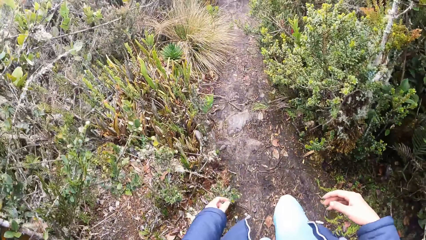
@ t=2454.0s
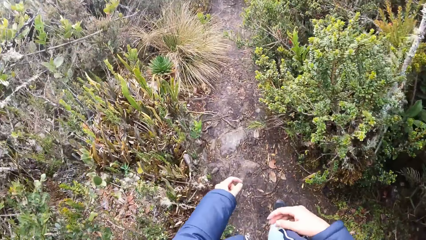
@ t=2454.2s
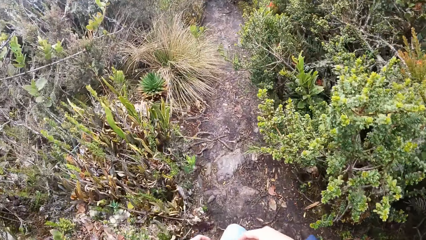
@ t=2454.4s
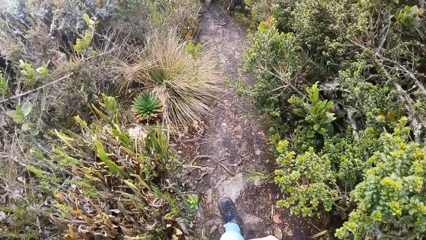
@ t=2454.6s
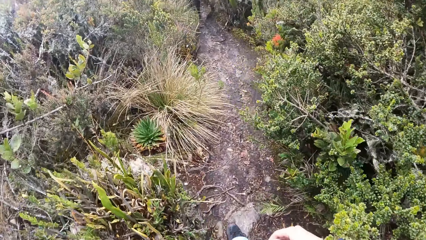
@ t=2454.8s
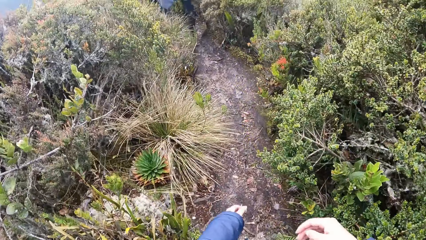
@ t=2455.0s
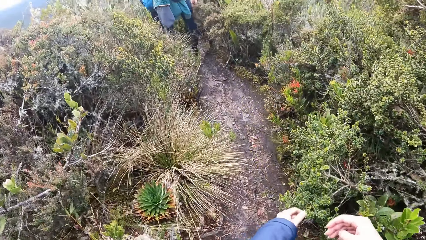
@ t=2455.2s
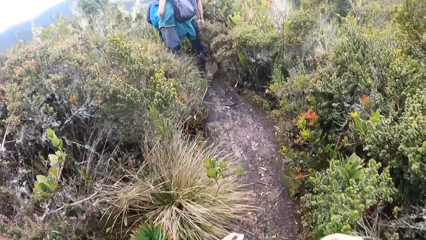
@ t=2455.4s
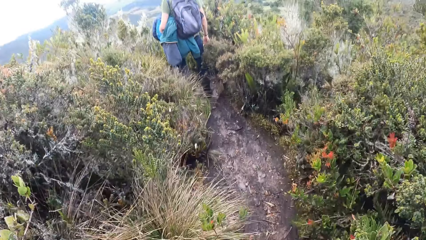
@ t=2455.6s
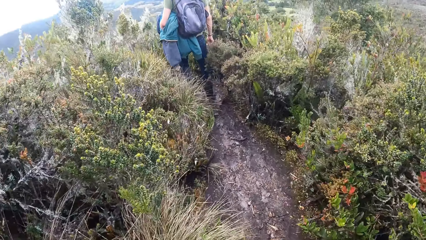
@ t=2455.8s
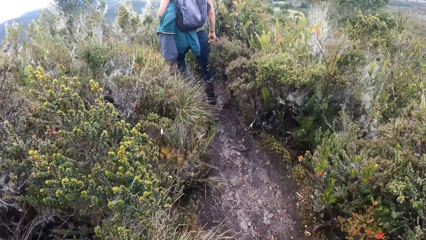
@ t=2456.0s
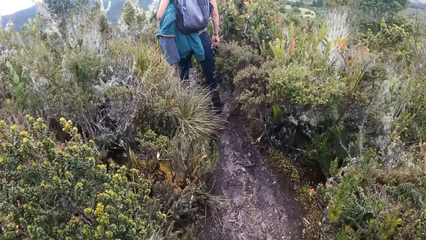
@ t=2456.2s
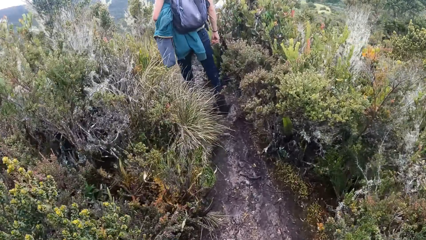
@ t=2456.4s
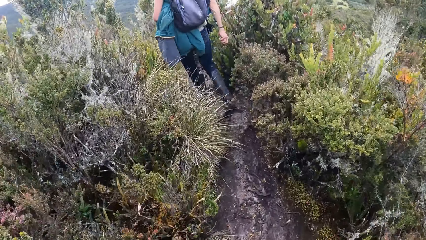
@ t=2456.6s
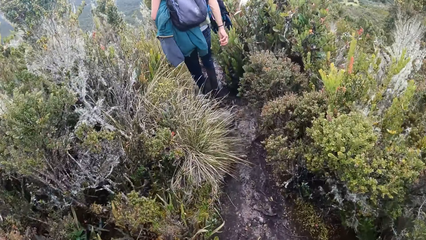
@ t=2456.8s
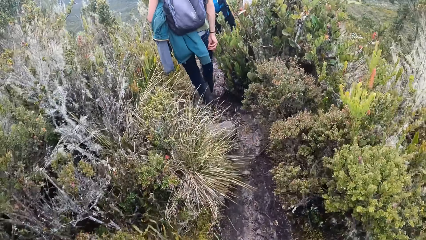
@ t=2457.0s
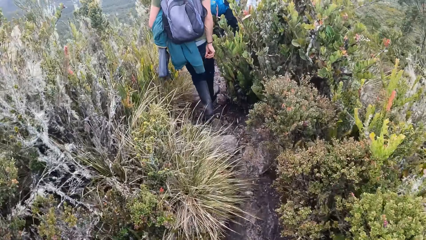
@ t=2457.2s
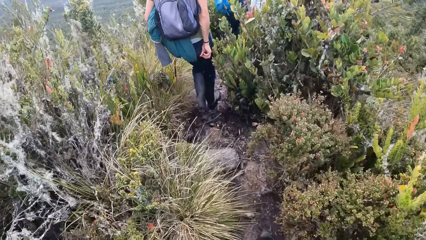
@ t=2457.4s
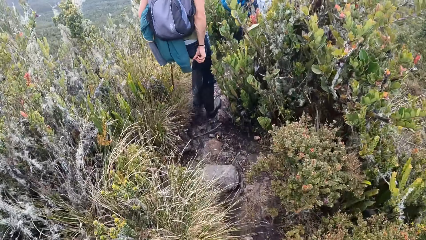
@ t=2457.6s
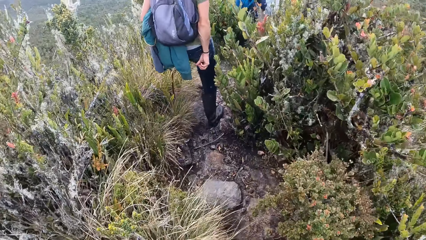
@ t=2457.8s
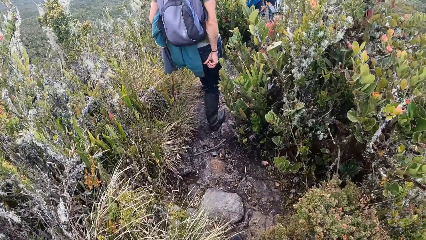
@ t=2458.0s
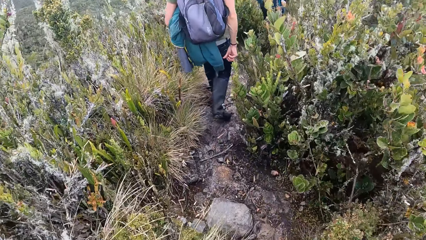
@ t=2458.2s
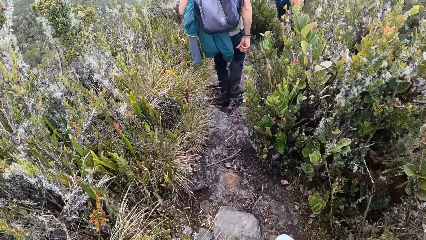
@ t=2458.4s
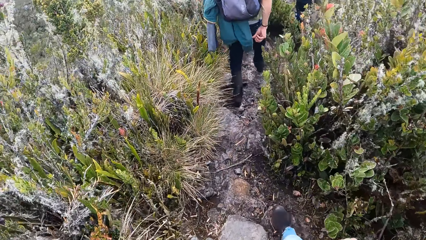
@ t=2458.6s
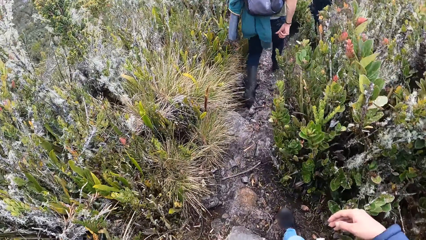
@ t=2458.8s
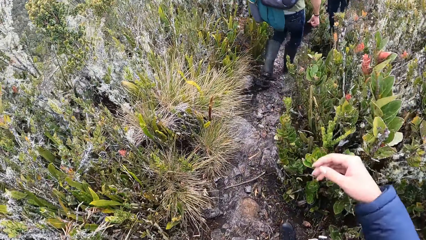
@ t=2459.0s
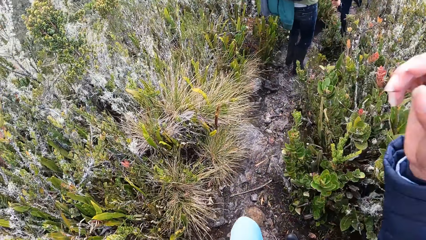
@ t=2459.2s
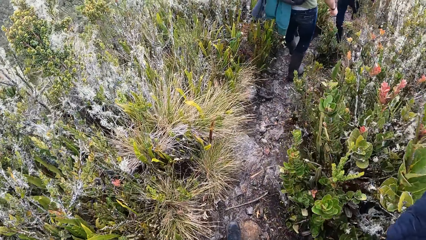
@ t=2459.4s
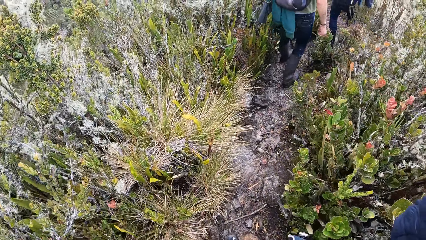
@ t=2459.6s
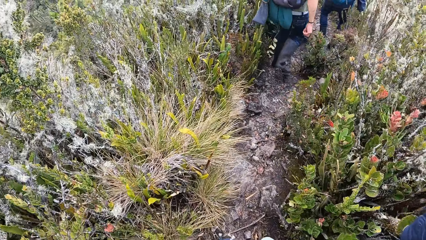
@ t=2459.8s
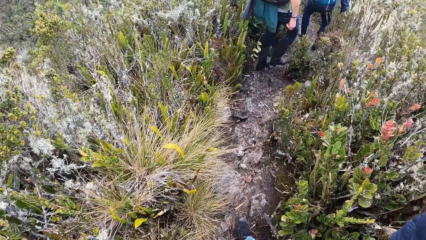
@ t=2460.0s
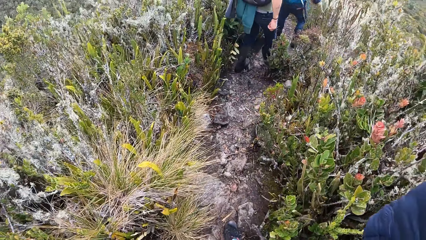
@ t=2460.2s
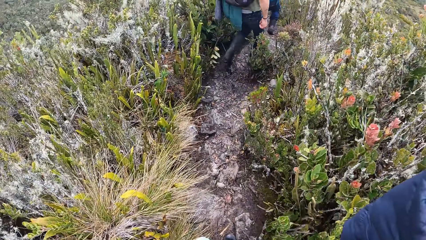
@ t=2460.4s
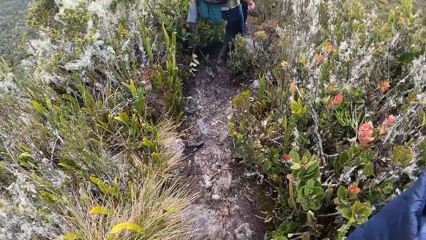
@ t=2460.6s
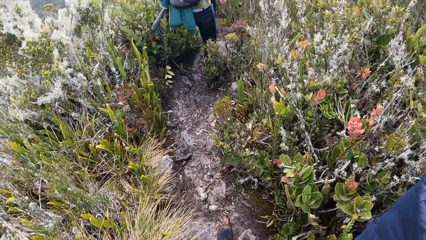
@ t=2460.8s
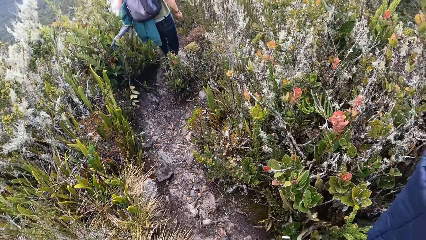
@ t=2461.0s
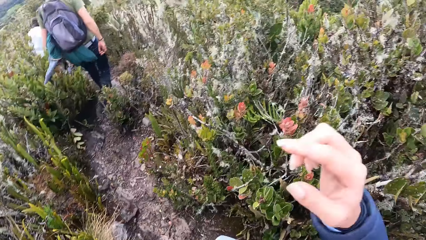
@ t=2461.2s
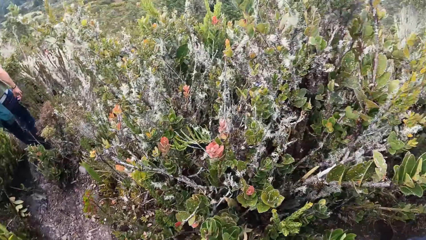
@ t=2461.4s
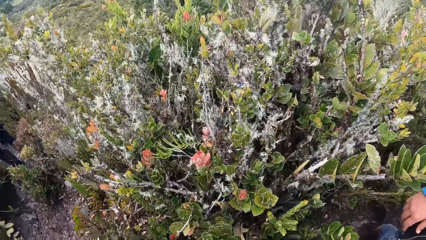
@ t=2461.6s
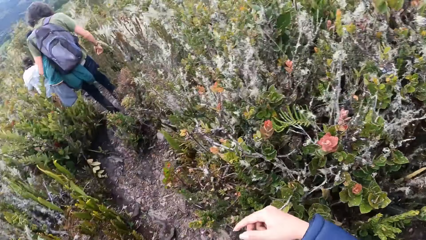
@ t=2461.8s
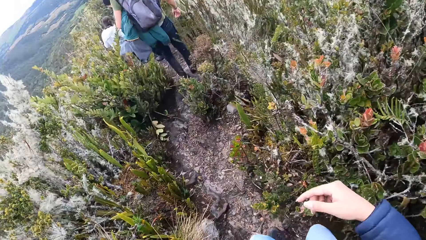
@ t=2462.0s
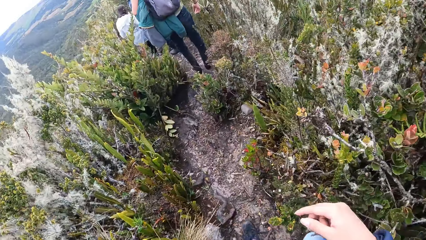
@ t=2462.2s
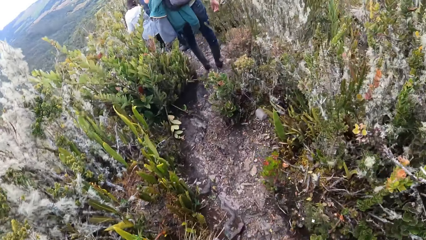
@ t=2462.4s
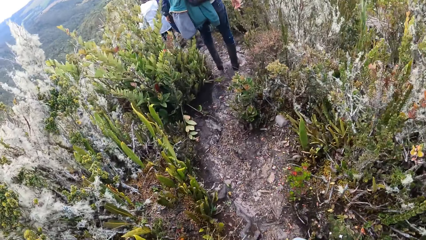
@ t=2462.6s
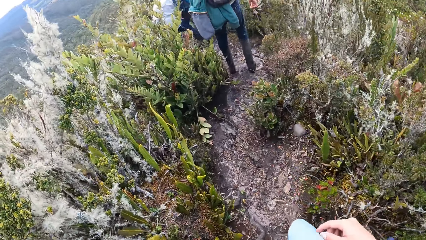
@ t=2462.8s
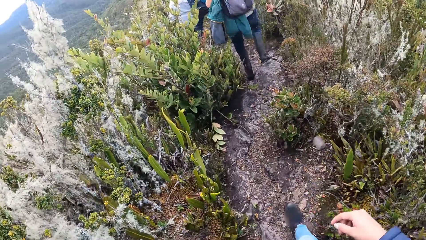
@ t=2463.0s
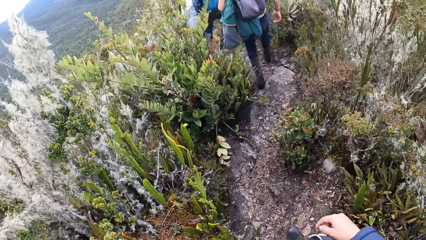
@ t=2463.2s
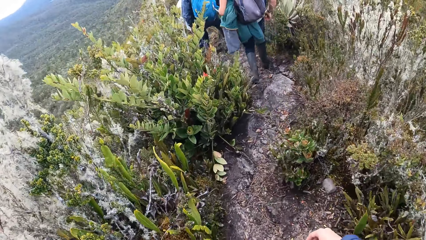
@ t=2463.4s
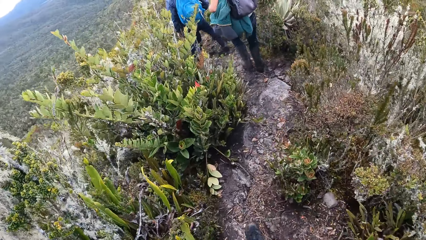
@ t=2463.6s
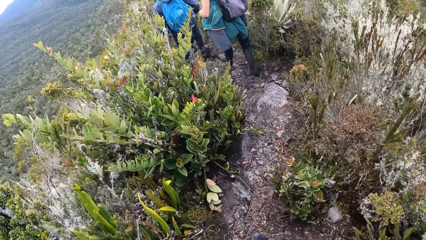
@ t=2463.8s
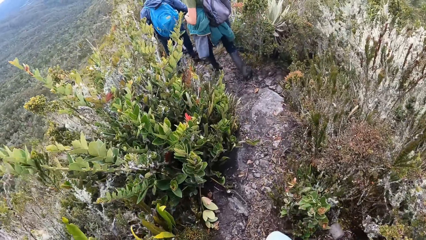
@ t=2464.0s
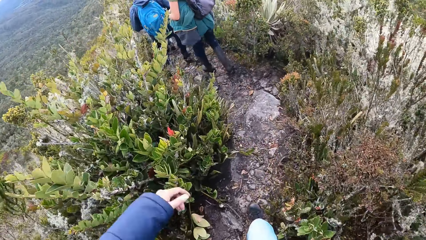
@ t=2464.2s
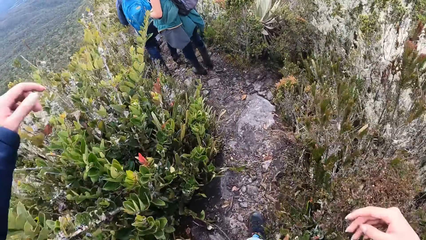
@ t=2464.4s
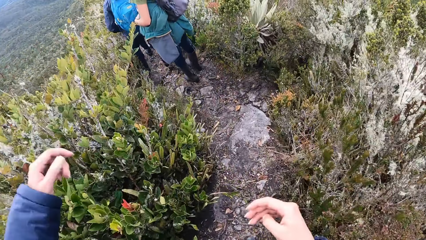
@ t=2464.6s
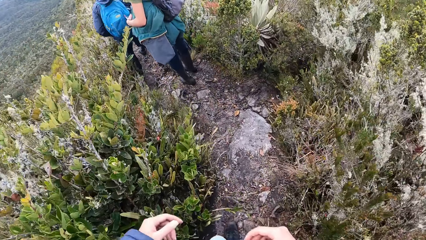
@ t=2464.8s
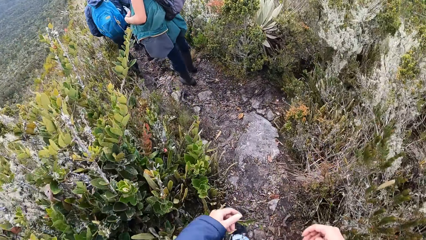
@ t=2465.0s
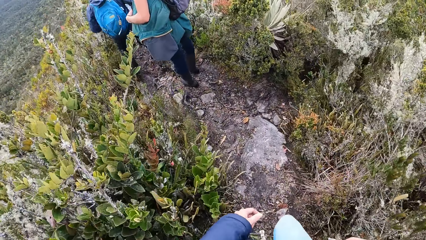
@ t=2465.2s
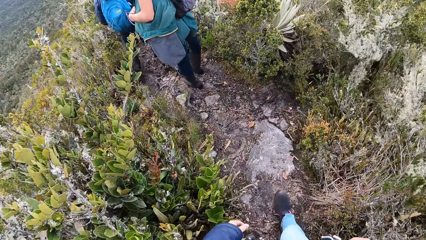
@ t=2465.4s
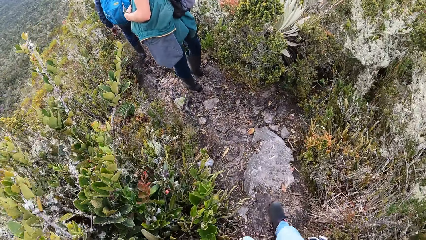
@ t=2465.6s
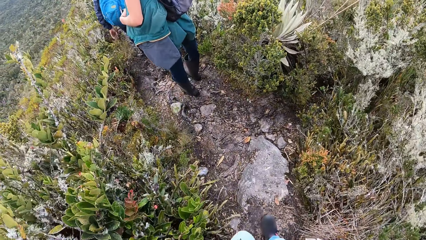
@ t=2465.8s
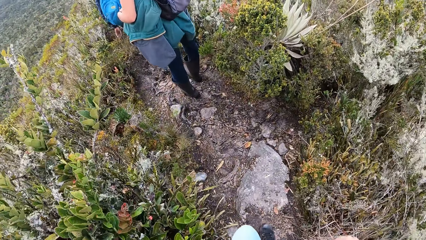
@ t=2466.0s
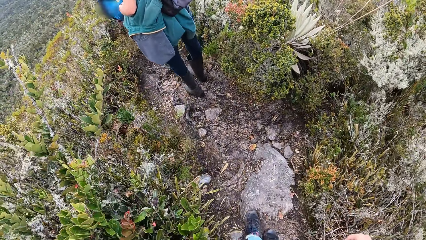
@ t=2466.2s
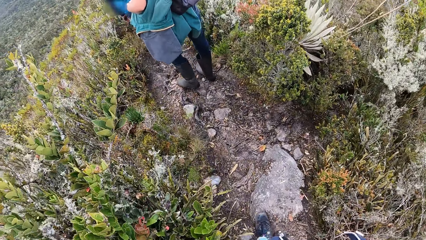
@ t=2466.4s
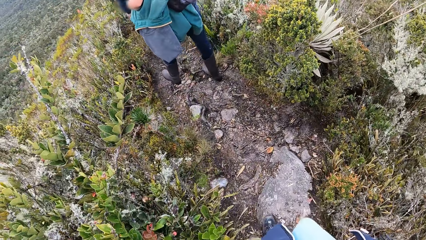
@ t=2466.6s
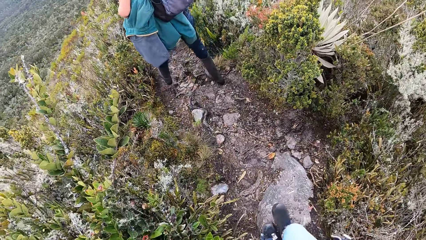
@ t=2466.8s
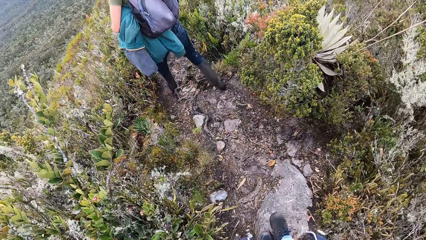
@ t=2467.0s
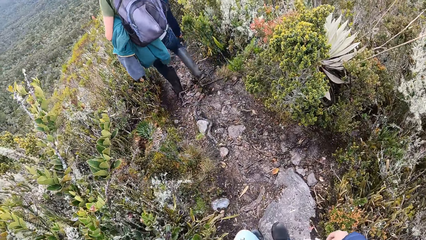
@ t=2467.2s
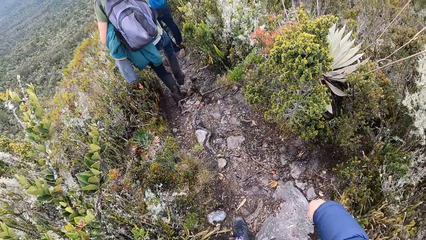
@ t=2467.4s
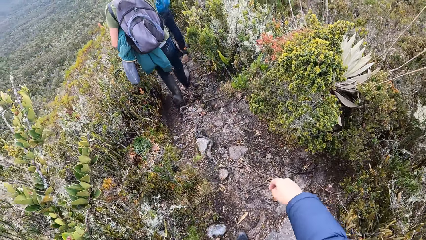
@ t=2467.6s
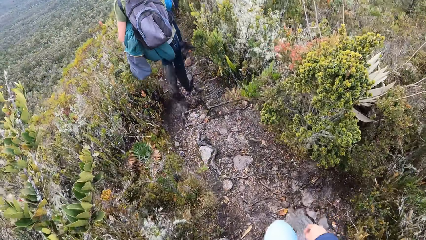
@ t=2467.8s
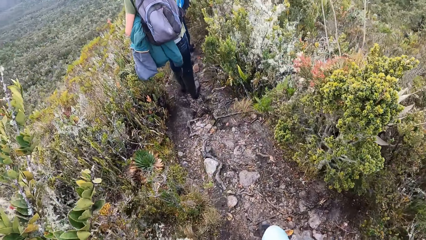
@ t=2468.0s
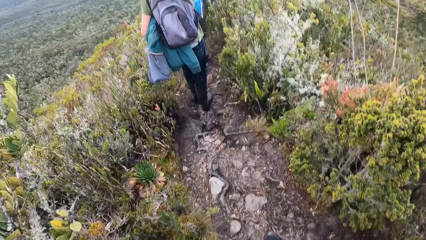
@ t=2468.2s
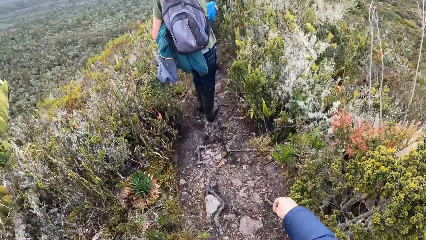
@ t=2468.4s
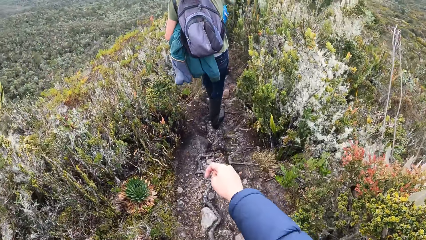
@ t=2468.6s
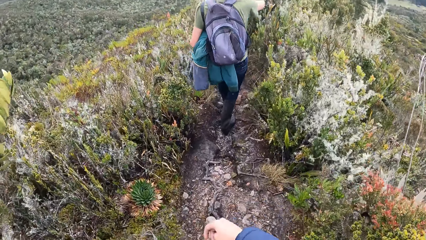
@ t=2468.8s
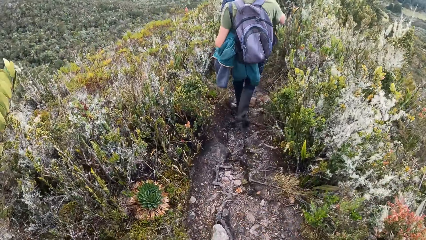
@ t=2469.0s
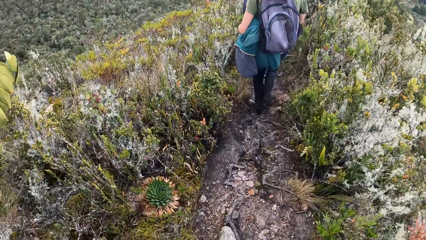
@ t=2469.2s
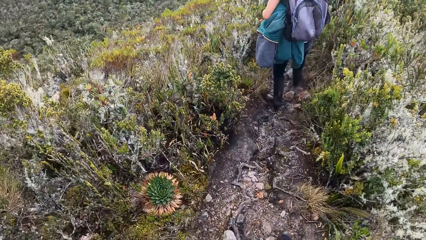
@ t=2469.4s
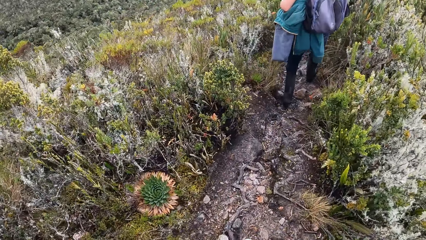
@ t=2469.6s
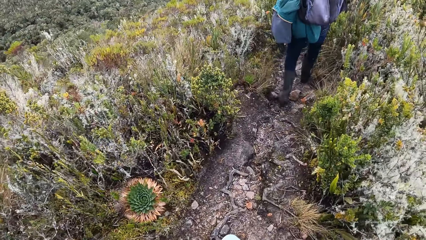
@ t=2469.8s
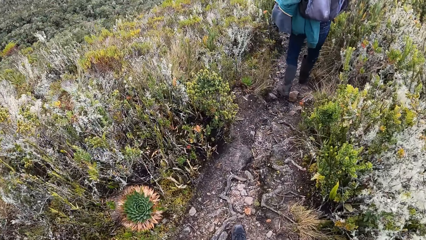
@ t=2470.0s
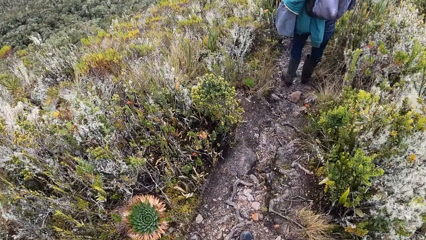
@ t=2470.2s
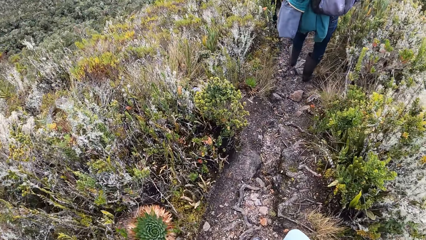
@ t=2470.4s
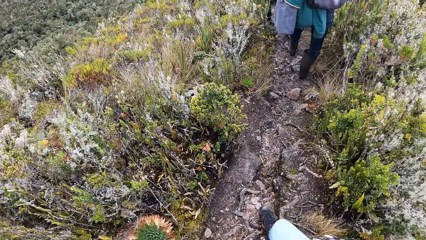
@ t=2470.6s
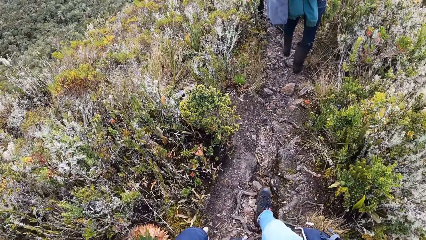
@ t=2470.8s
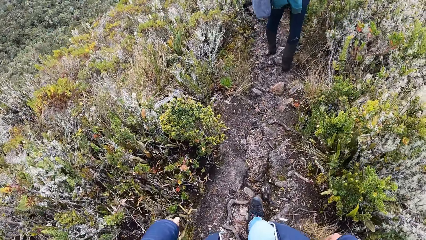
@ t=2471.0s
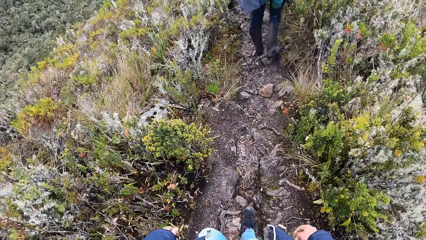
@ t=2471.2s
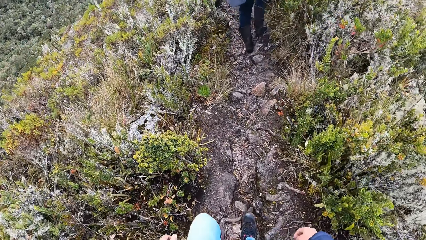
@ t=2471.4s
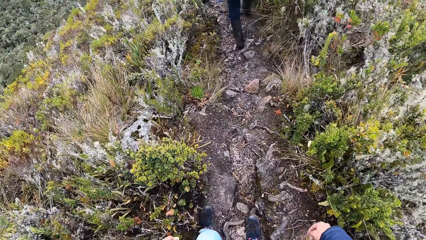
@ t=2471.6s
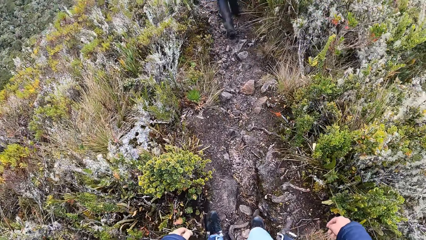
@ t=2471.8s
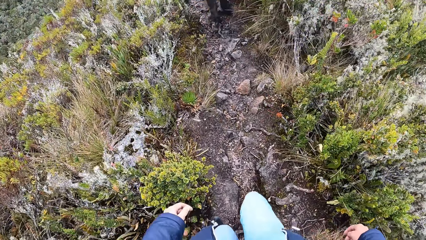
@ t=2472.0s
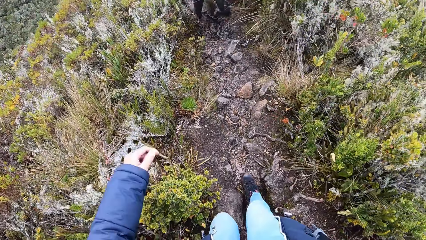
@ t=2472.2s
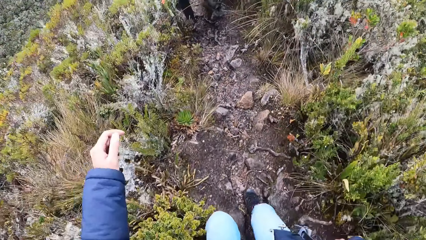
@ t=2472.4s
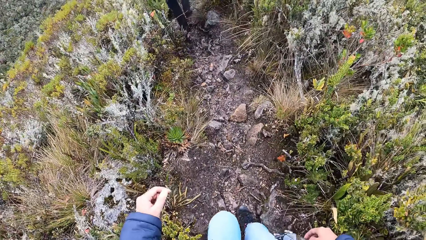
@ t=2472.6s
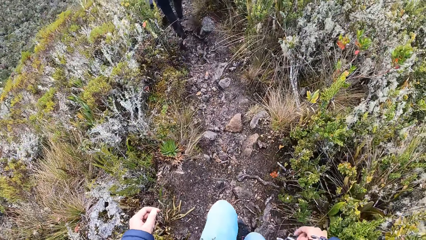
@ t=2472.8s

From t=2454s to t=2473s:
The camera wearer adjusts the camera. They hold the camera. They walk on the shrub forest. A lady walks around. The camera wearer walks downwards in the shrub forest.
